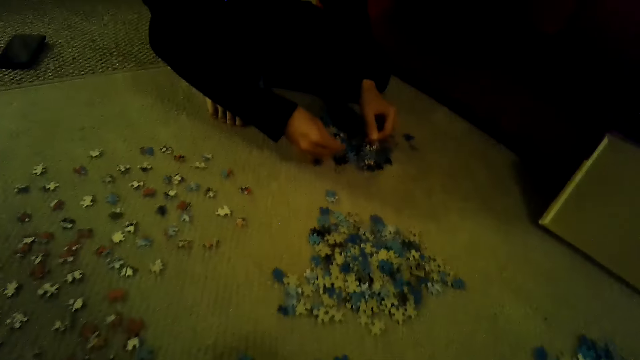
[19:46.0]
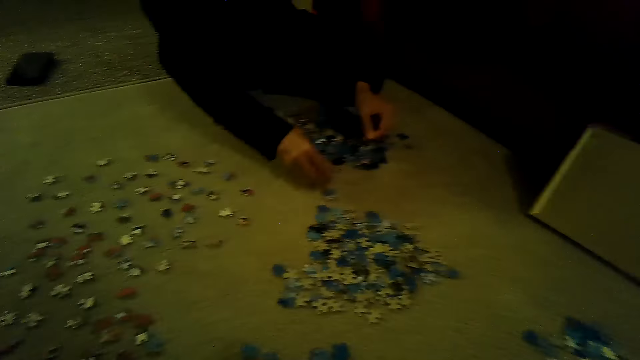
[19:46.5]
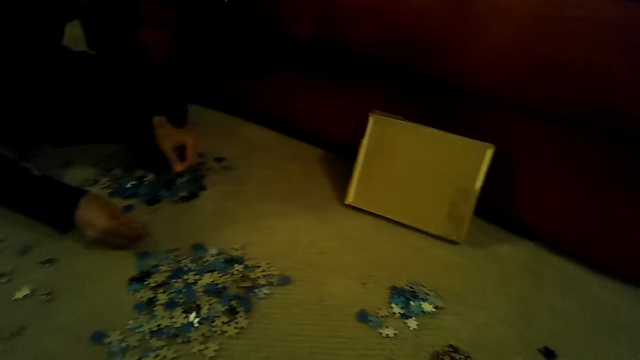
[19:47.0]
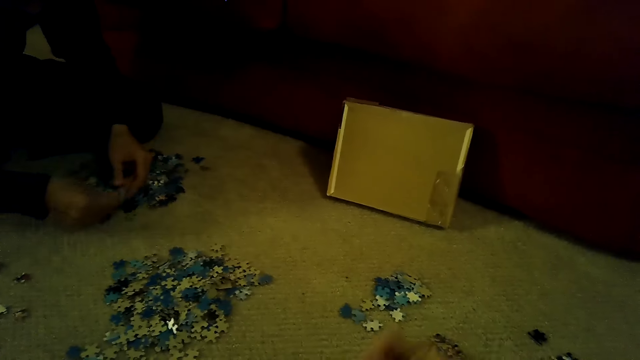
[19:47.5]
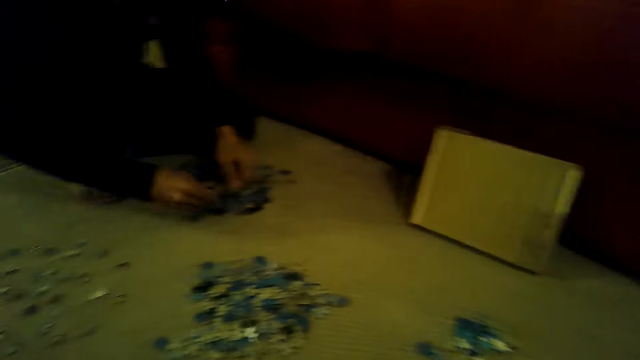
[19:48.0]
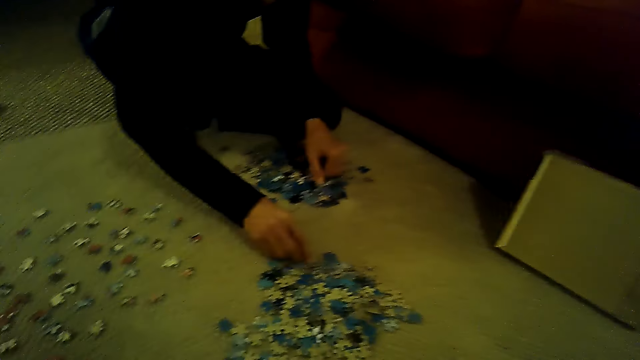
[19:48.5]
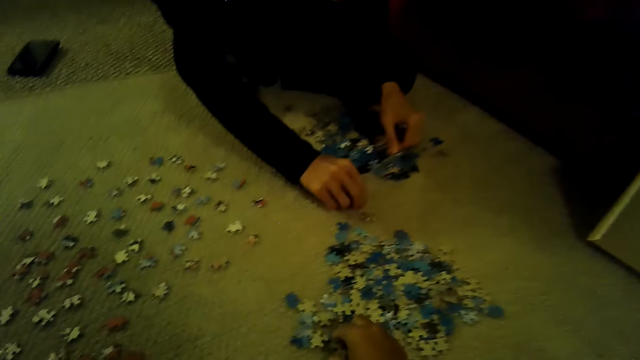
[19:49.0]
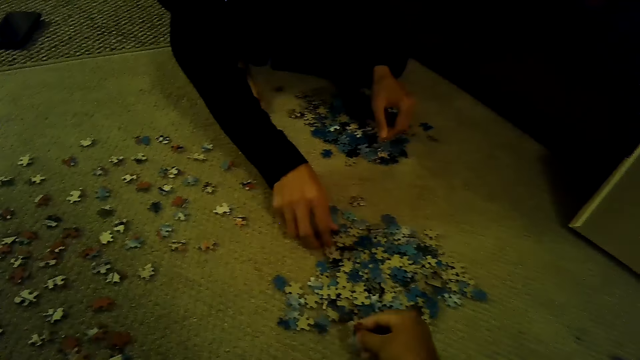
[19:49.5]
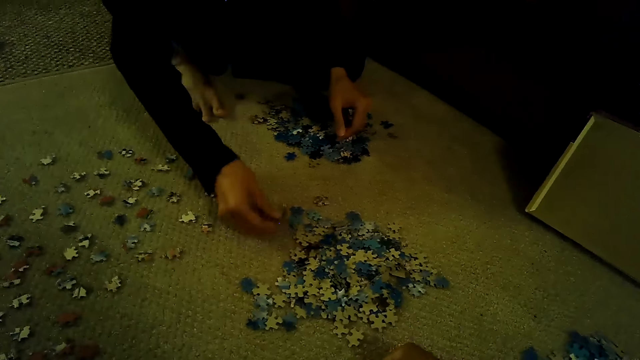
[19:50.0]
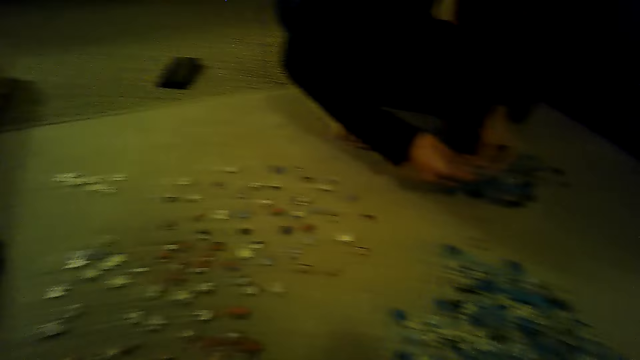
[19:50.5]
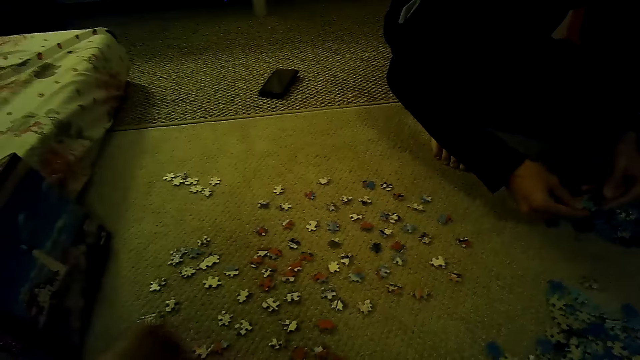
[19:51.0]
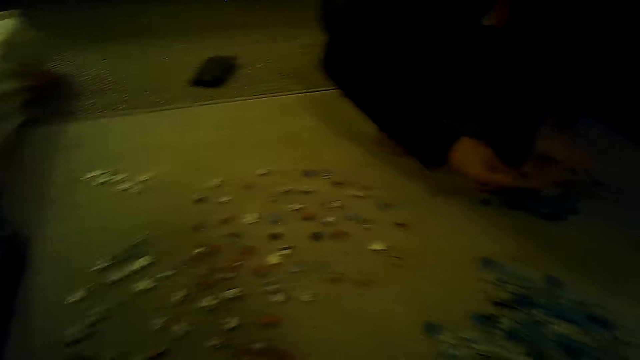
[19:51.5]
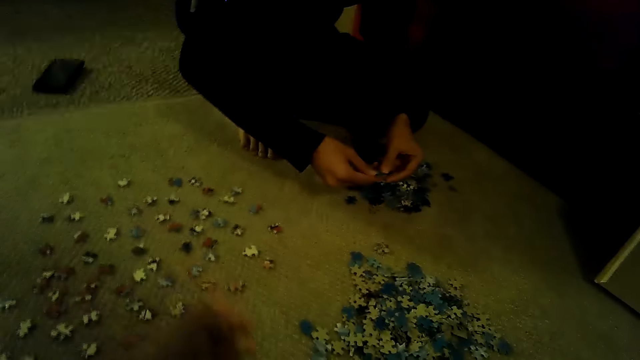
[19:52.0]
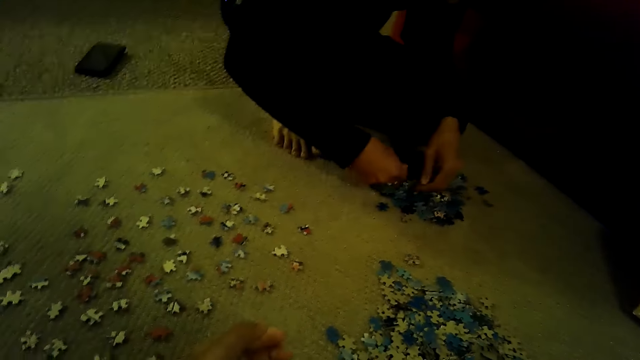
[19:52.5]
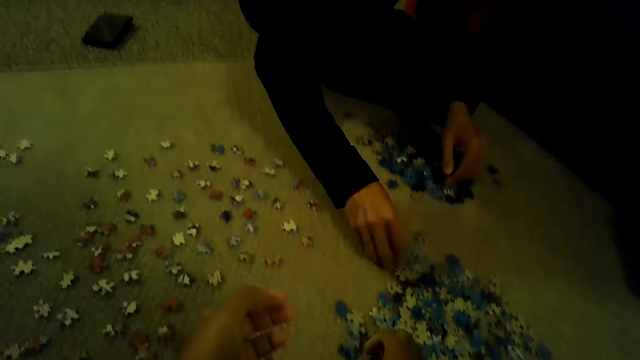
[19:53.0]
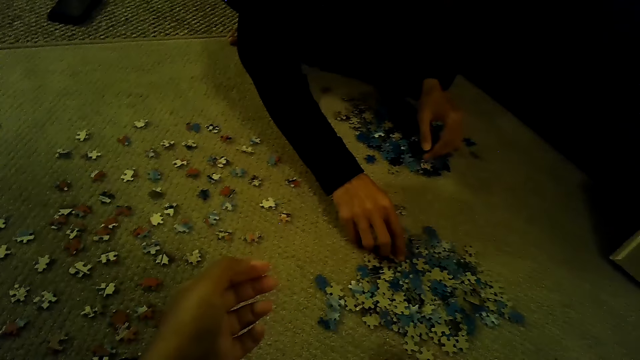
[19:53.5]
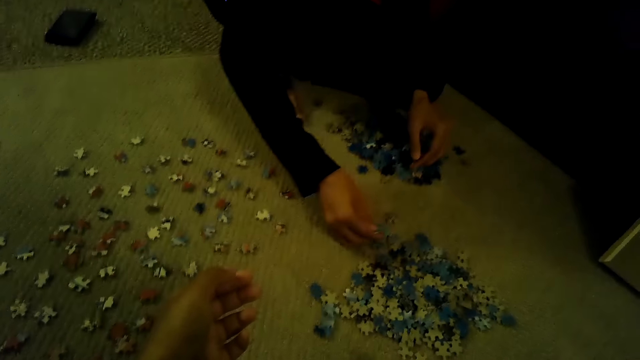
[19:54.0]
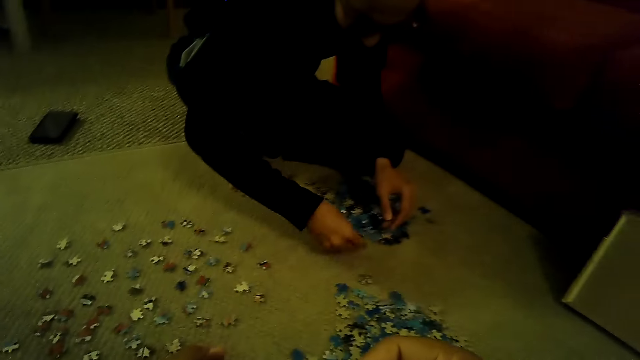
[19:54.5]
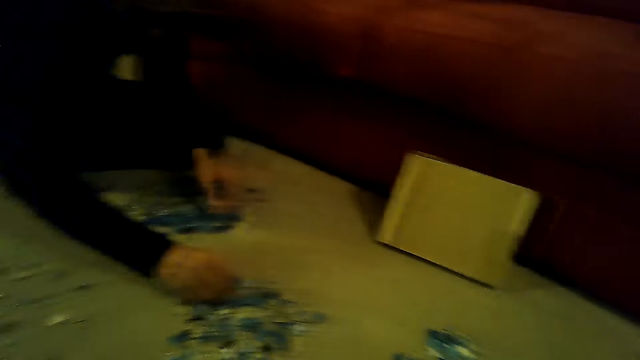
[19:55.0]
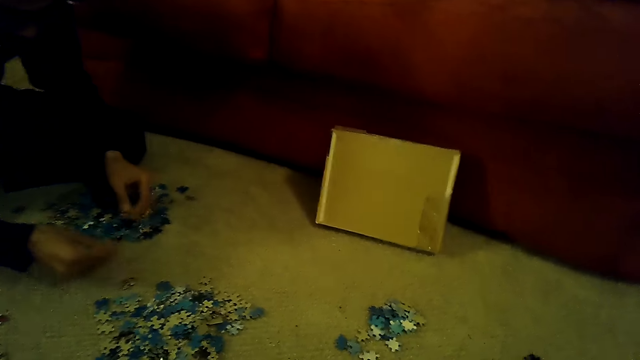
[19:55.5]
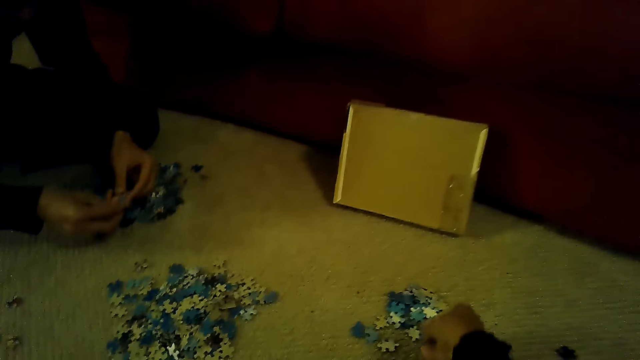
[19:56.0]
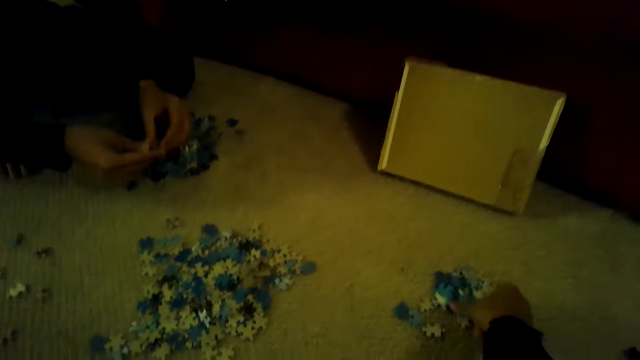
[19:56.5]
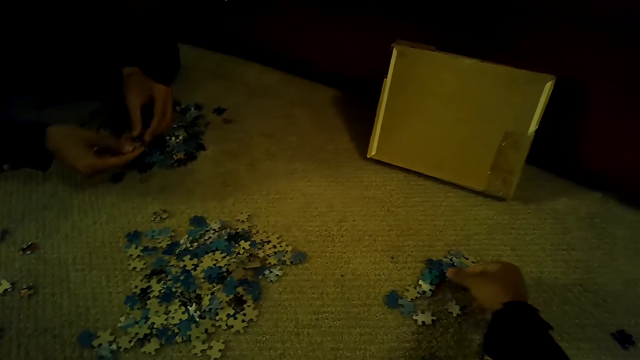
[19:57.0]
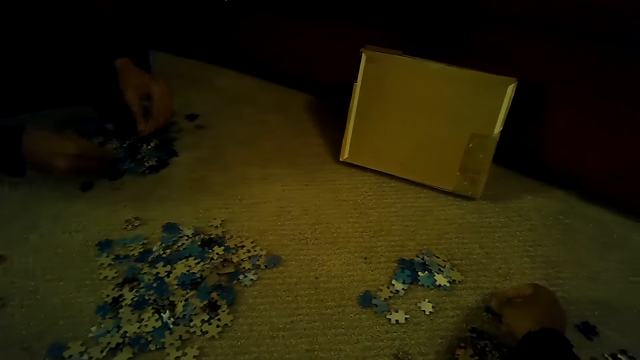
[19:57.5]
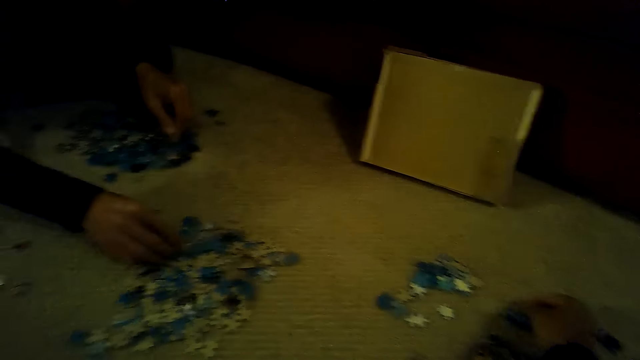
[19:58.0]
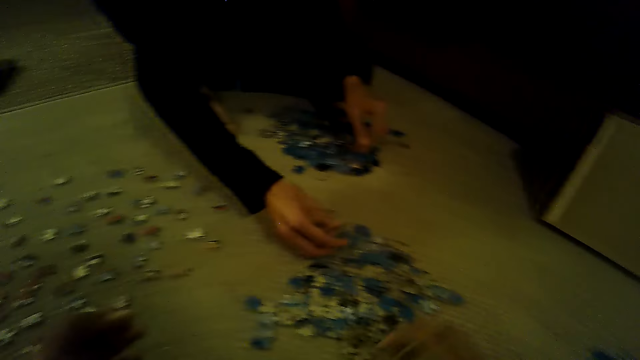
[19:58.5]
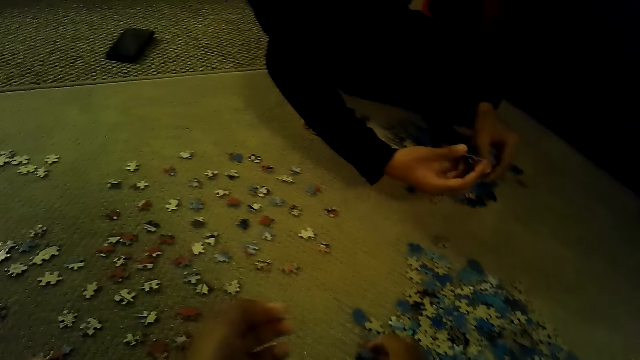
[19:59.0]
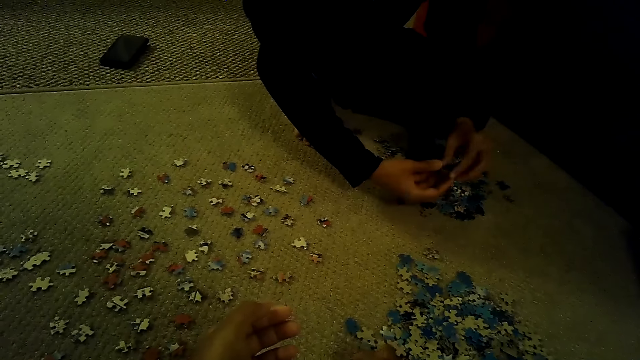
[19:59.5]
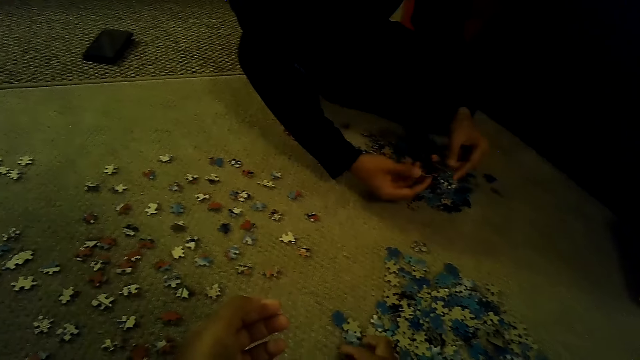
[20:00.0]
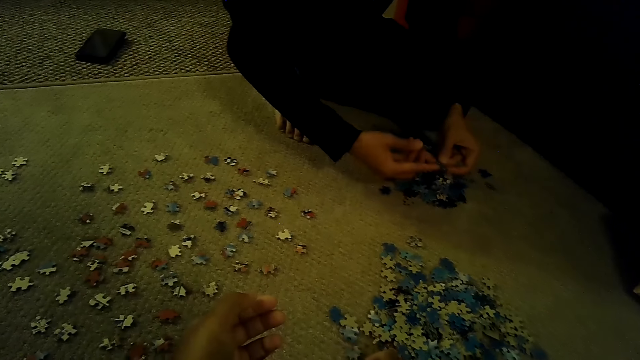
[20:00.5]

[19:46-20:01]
The camera wearer stares at the pieces of a jigsaw puzzle. They sort the pieces of the jigsaw puzzle. They stare at the pieces of the jigsaw puzzle. They look around. A man sorts the pieces of the jigsaw puzzle. The camera wearer sorts the pieces of the jigsaw puzzle. The man plays the jigsaw puzzle. The camera wearer plays the jigsaw puzzle.

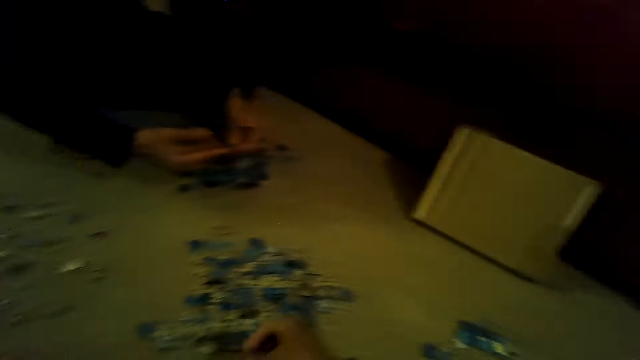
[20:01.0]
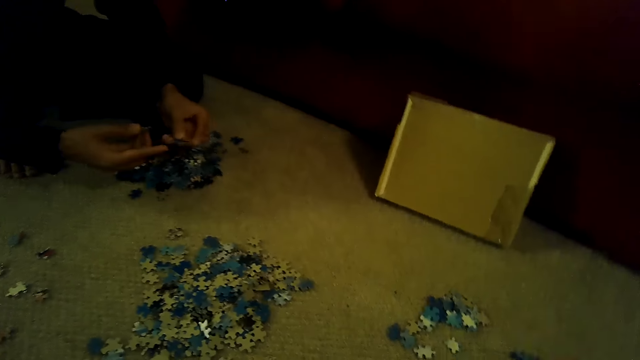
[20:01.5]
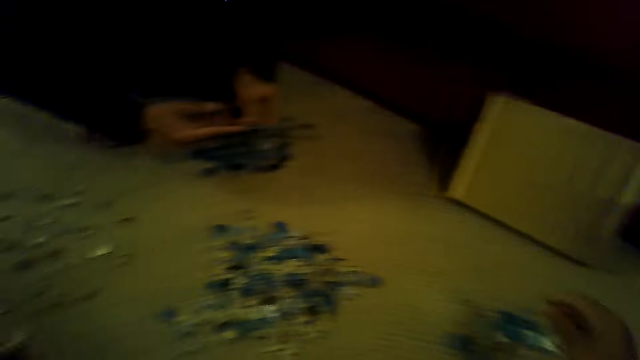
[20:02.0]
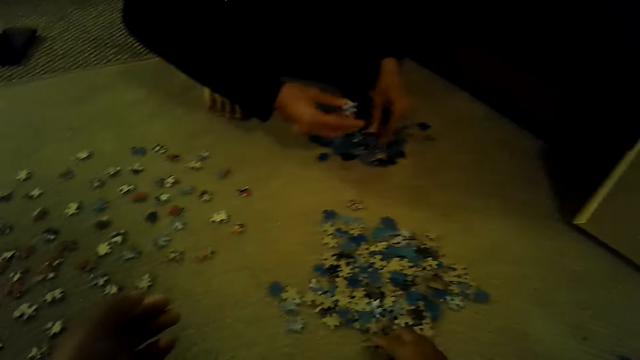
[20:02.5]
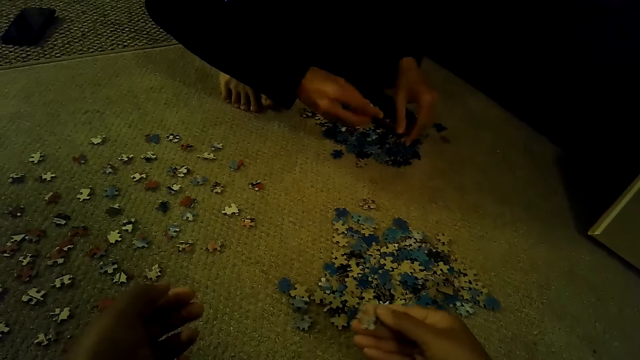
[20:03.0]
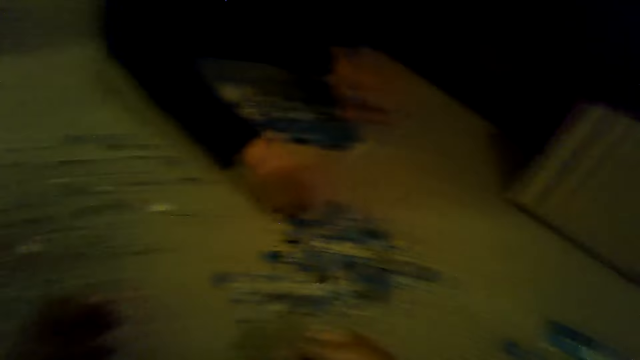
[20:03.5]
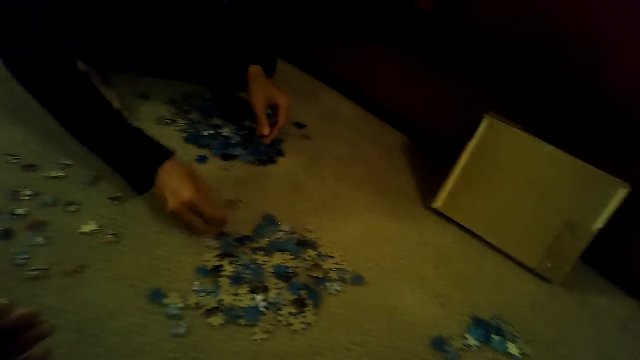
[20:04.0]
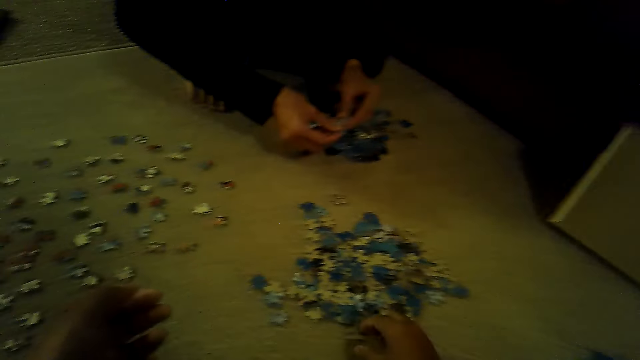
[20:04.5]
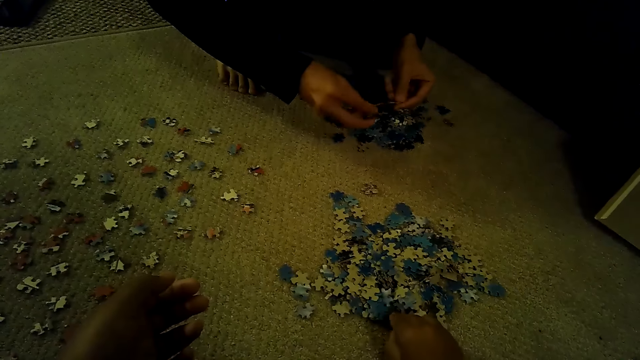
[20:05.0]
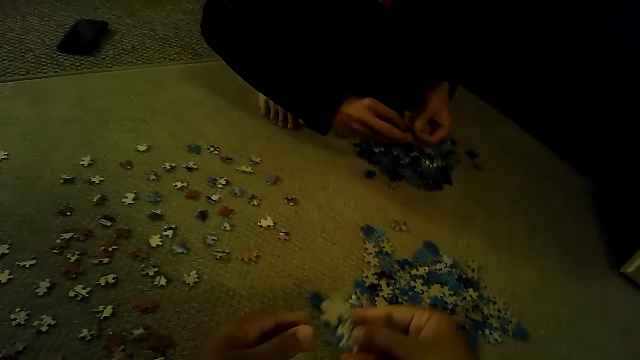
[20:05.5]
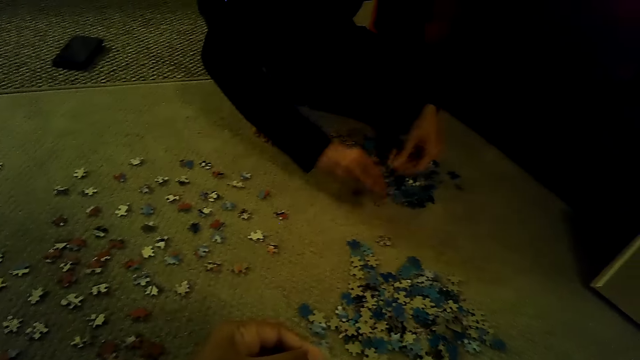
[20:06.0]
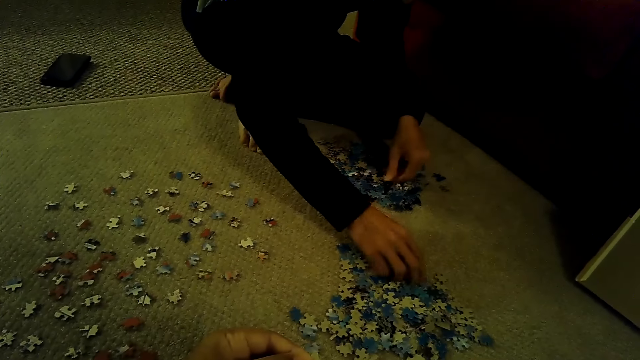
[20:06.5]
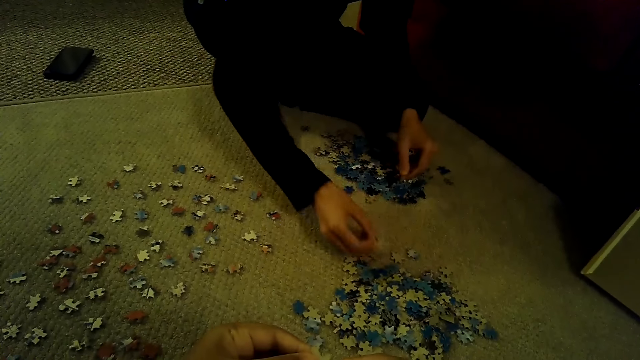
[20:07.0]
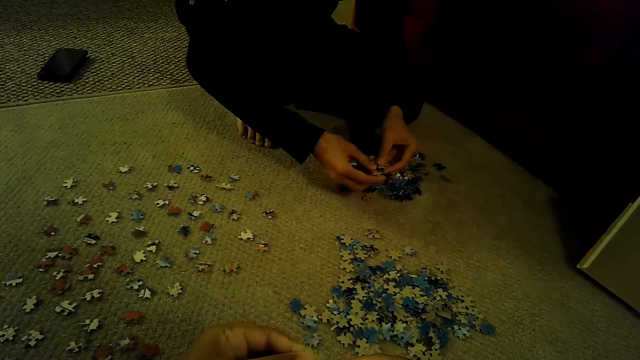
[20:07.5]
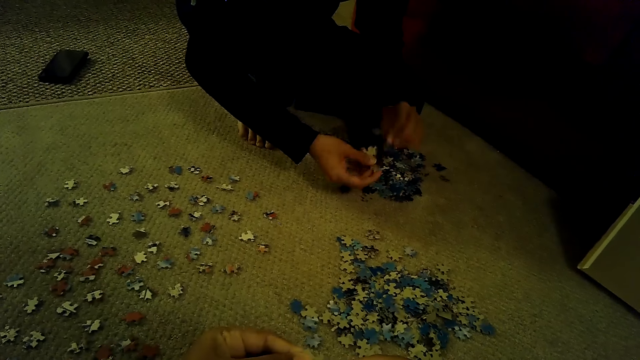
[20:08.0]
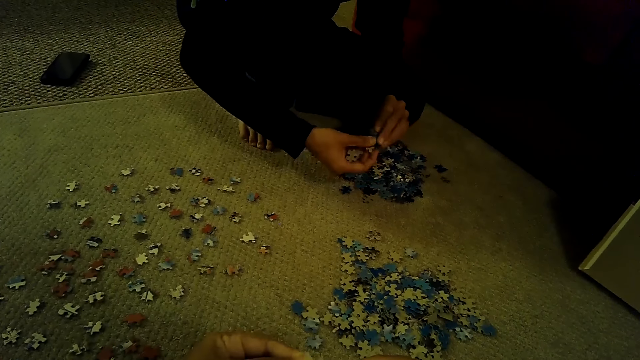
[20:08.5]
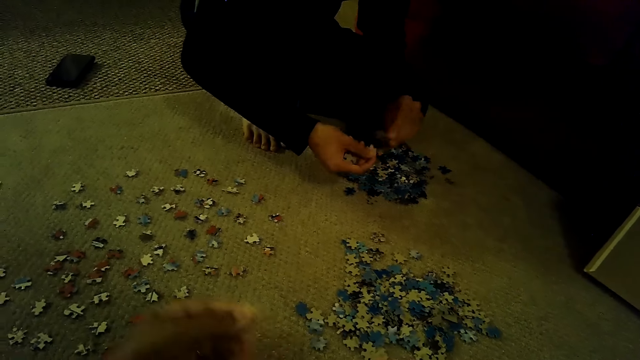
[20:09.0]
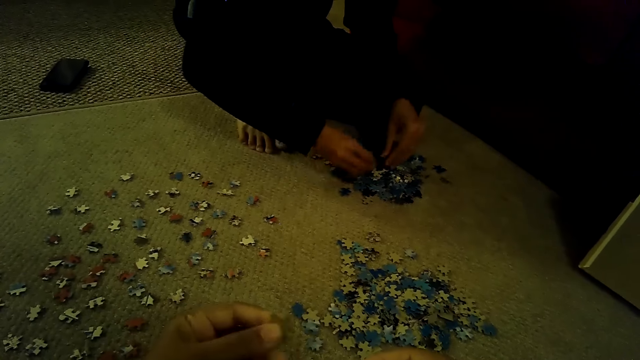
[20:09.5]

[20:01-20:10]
A man plays a jigsaw puzzle.
